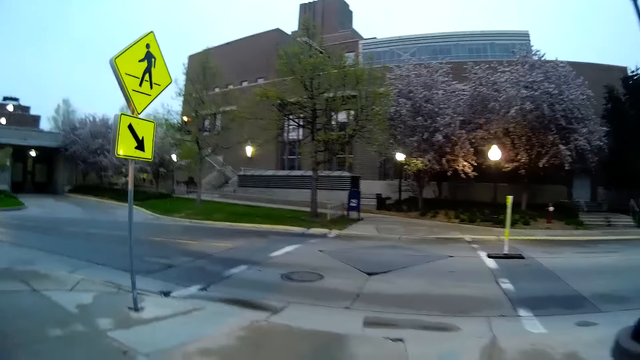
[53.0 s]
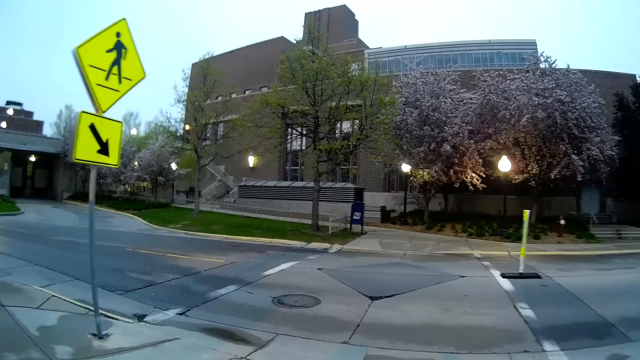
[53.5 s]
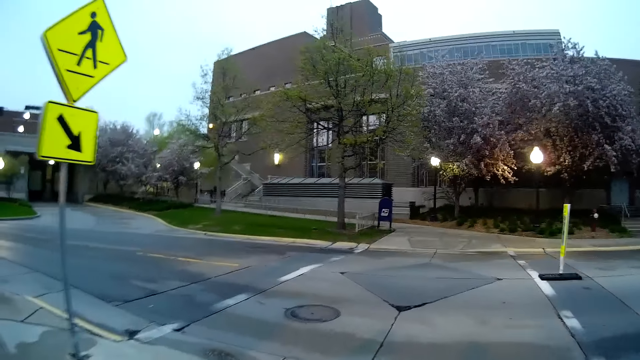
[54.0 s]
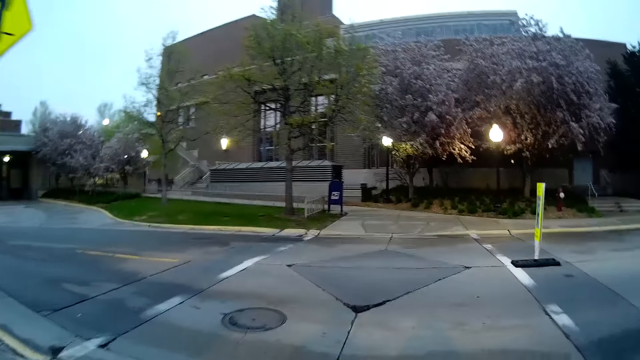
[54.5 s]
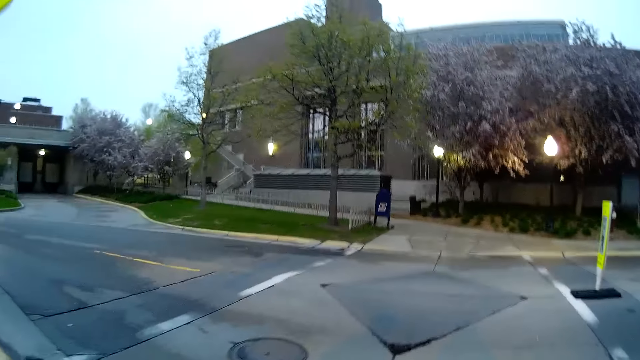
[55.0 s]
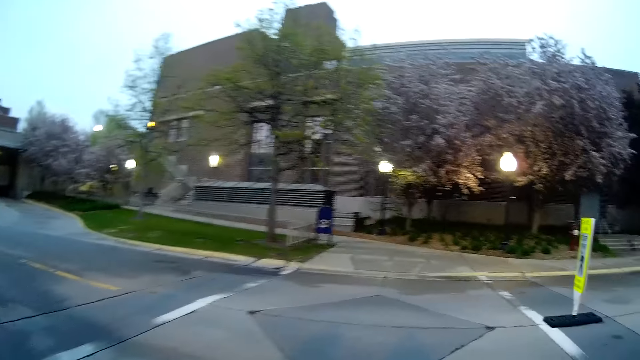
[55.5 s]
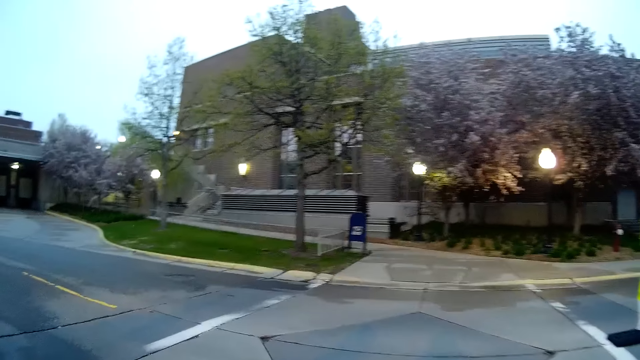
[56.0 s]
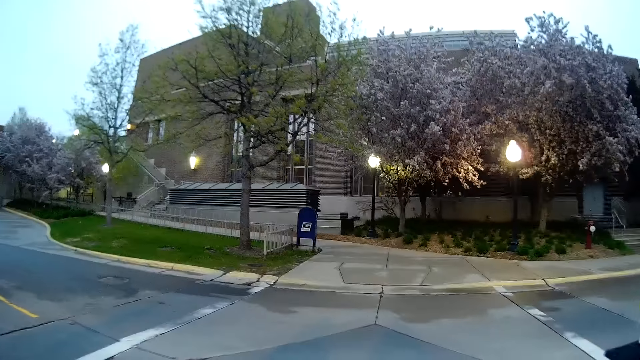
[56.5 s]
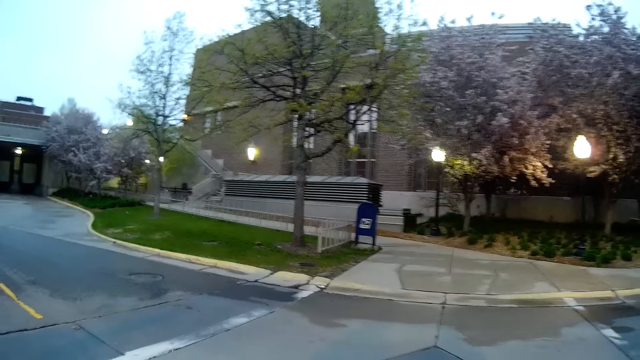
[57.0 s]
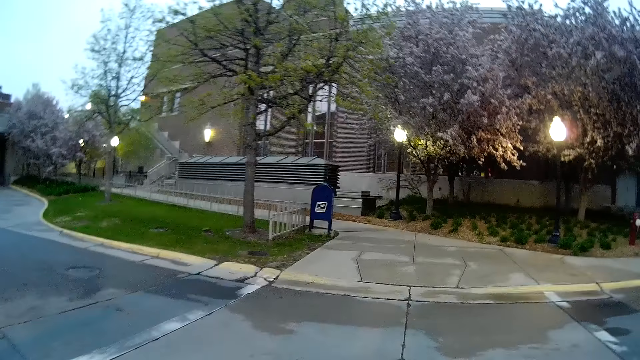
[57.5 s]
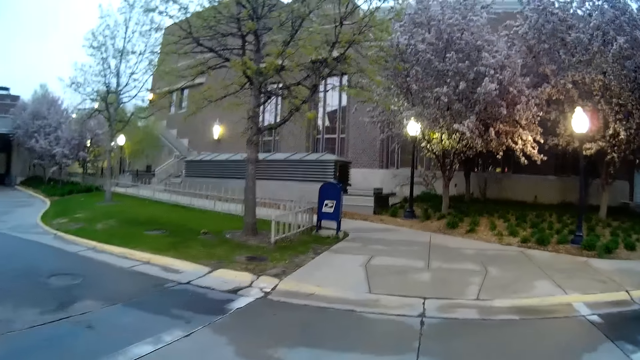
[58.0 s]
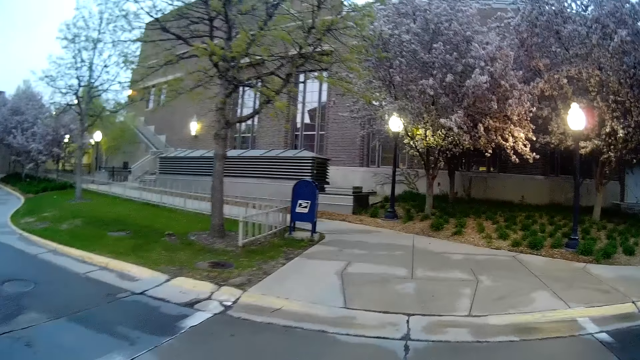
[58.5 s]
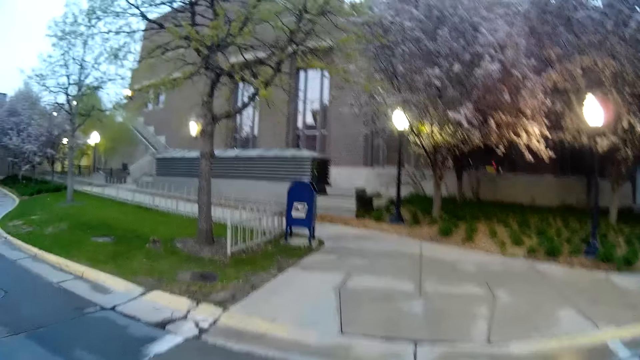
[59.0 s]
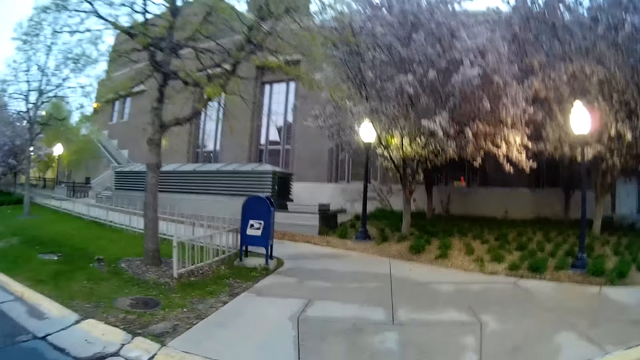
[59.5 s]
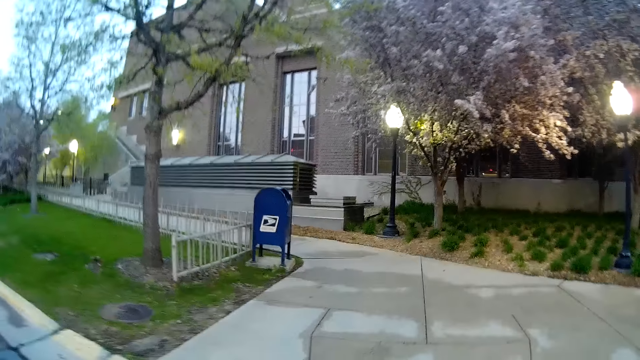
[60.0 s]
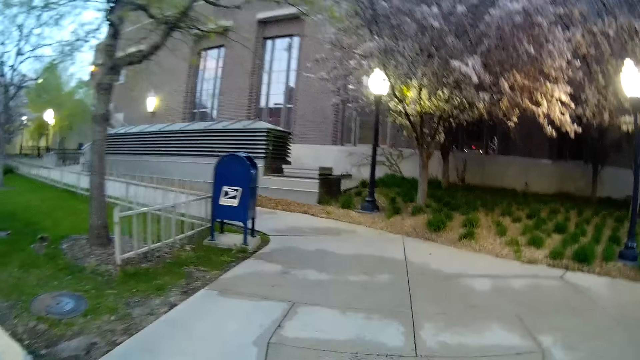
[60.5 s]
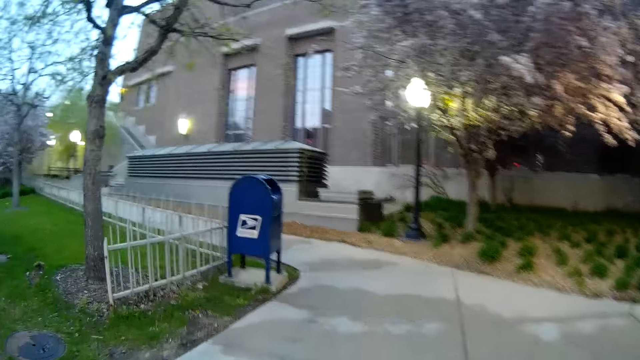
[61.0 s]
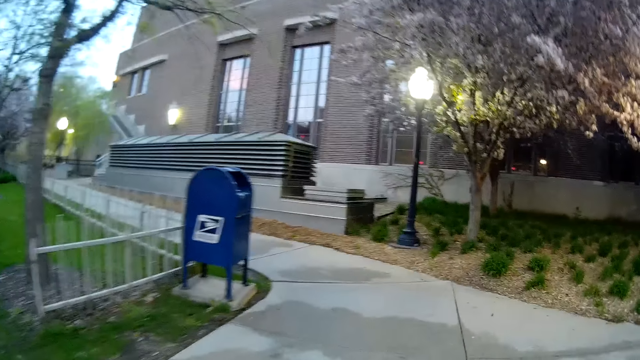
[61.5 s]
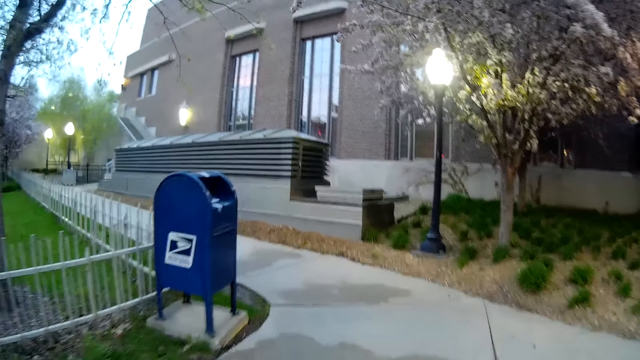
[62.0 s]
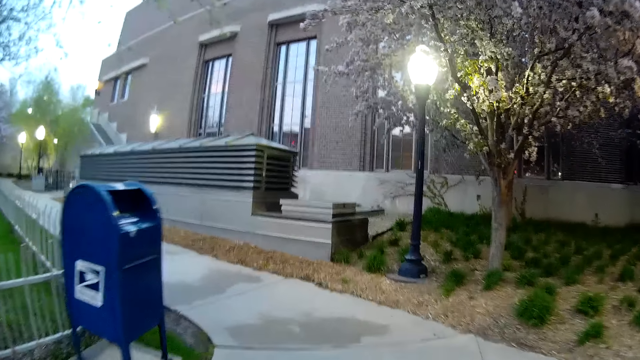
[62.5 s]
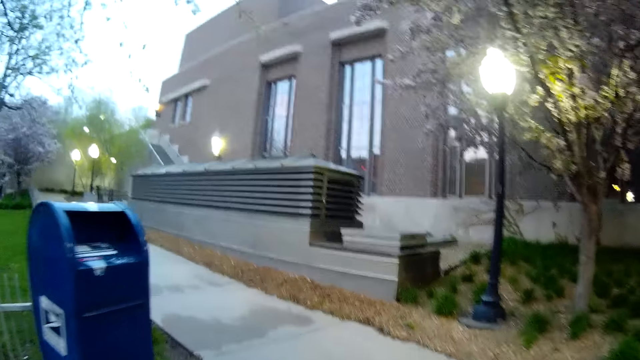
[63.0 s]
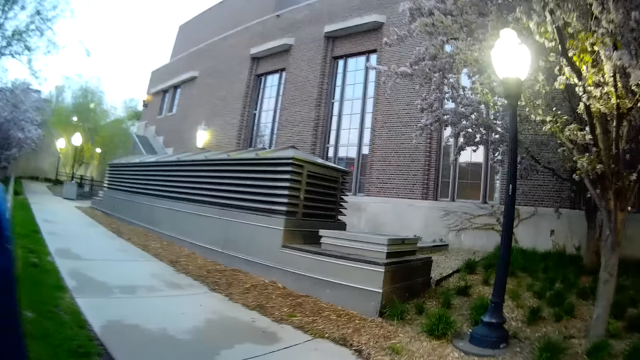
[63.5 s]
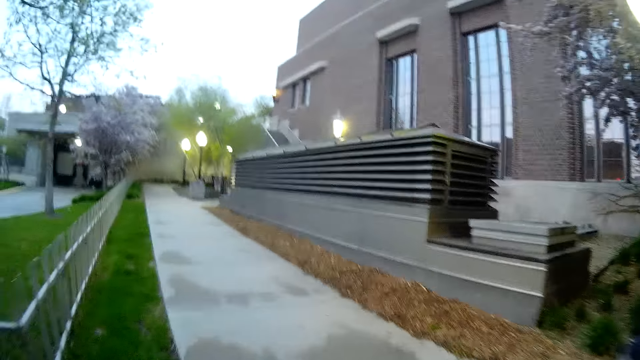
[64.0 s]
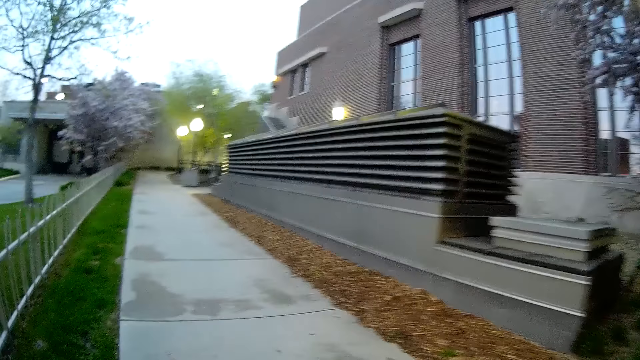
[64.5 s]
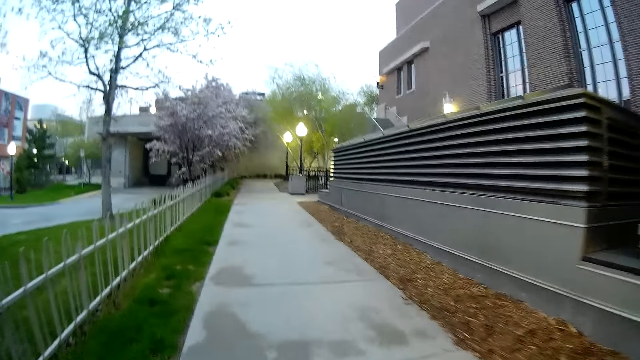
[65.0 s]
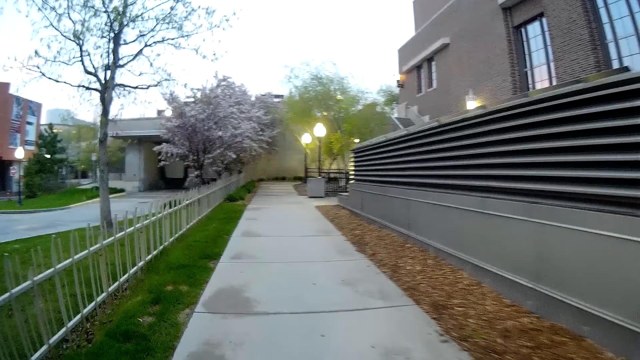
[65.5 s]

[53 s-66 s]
The camera wearer crosses a road with the woman. They walk on a pathway with the woman.

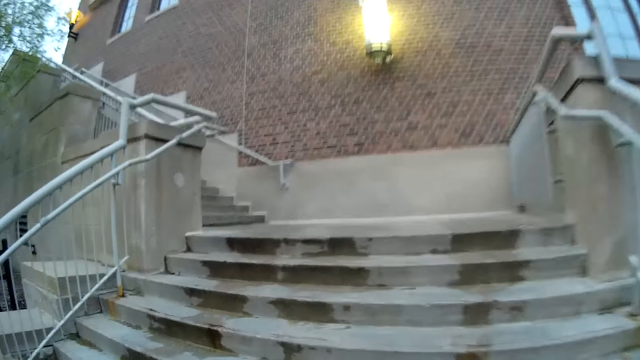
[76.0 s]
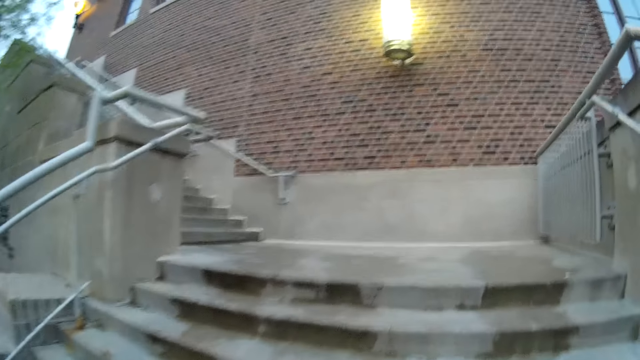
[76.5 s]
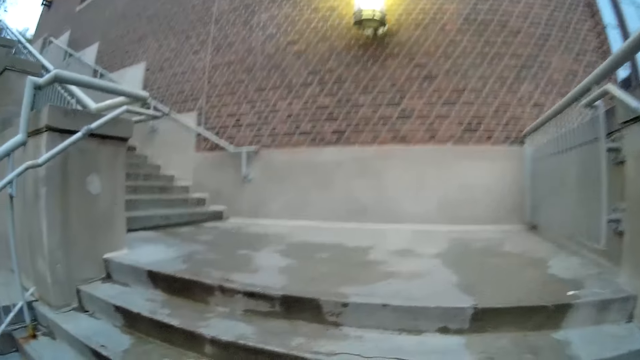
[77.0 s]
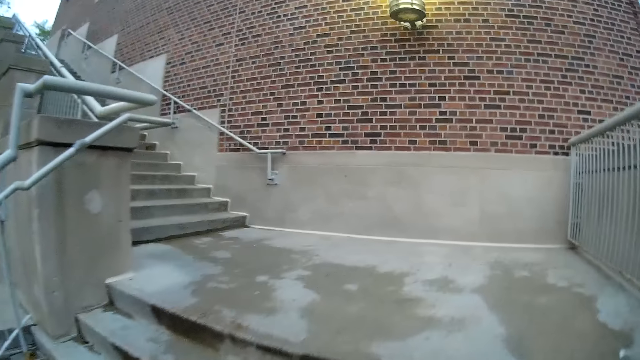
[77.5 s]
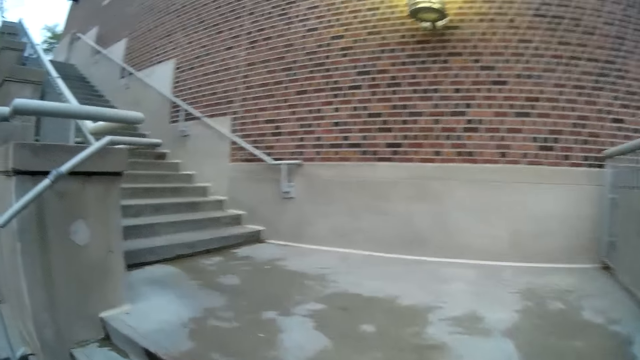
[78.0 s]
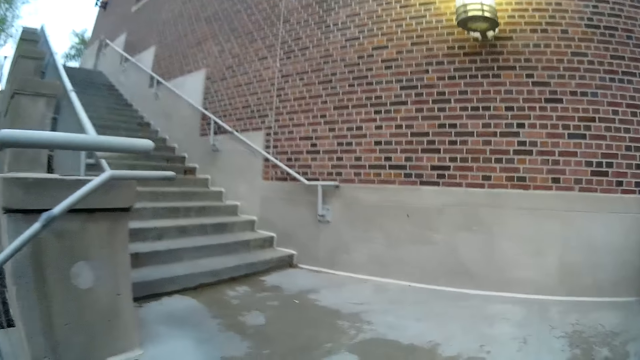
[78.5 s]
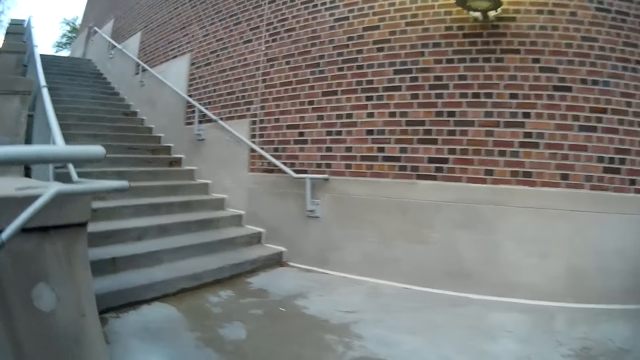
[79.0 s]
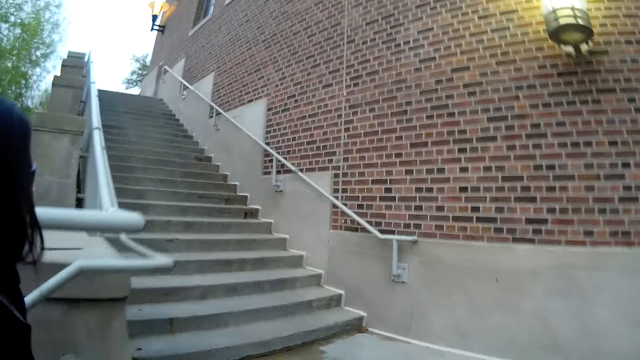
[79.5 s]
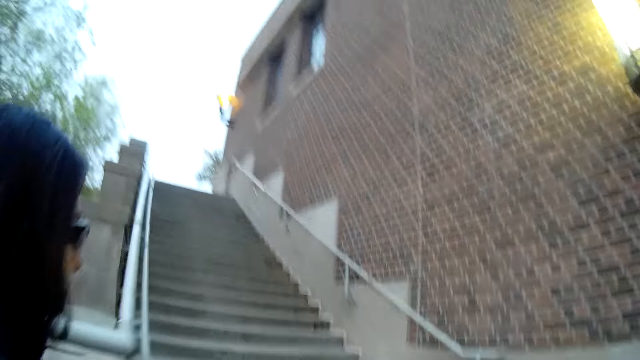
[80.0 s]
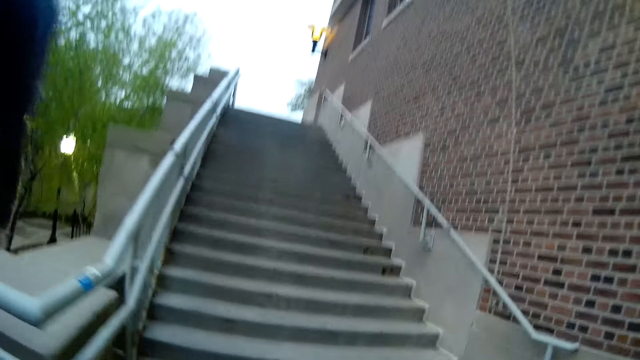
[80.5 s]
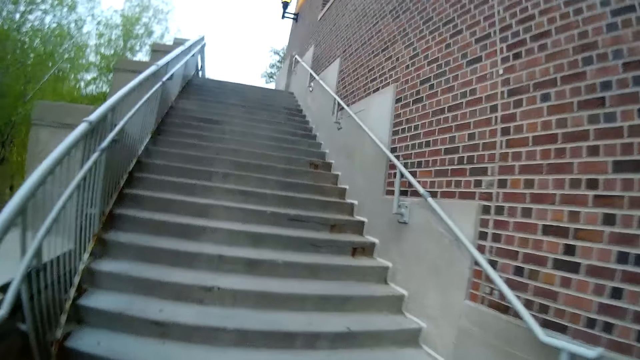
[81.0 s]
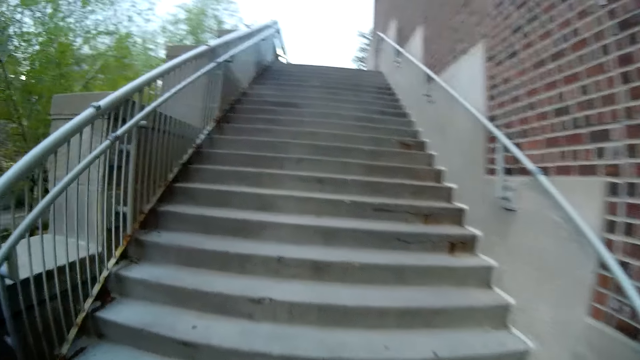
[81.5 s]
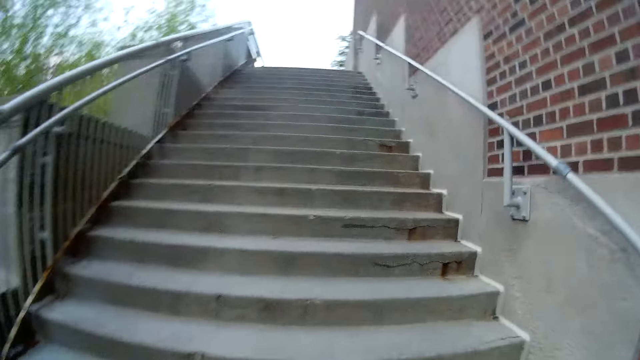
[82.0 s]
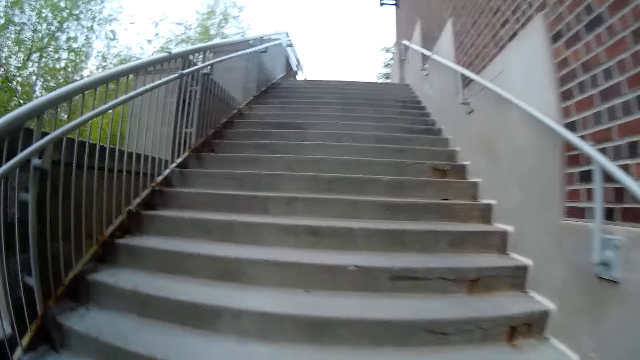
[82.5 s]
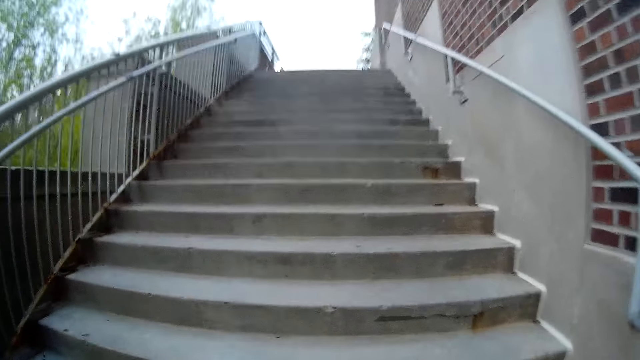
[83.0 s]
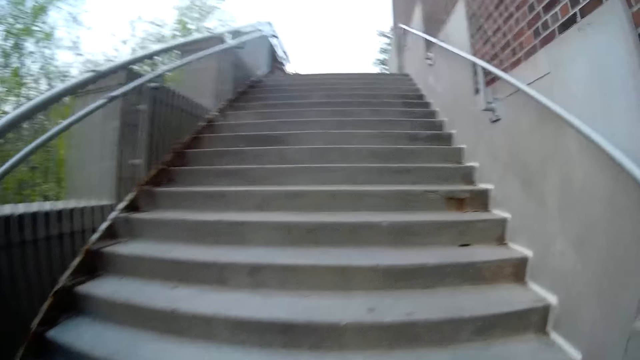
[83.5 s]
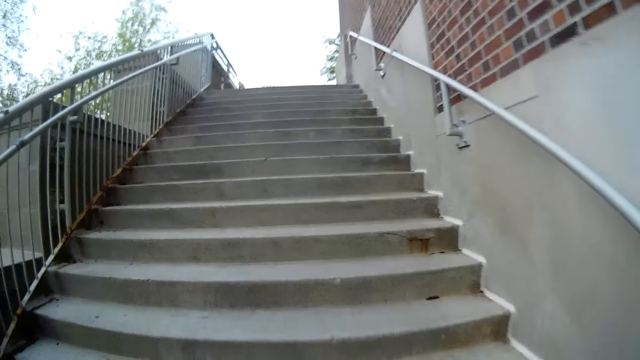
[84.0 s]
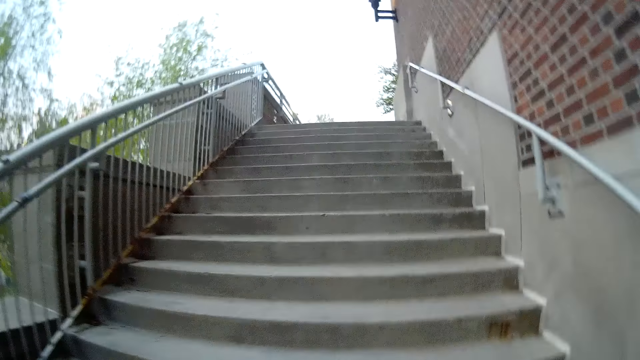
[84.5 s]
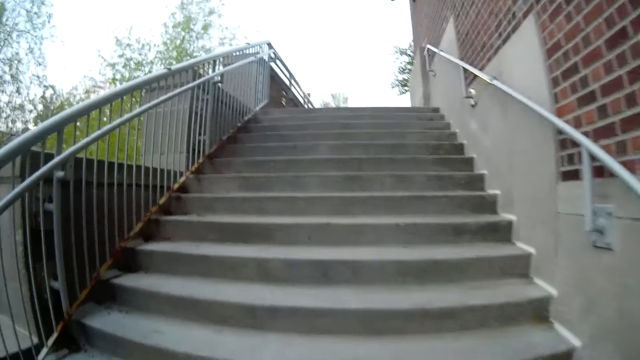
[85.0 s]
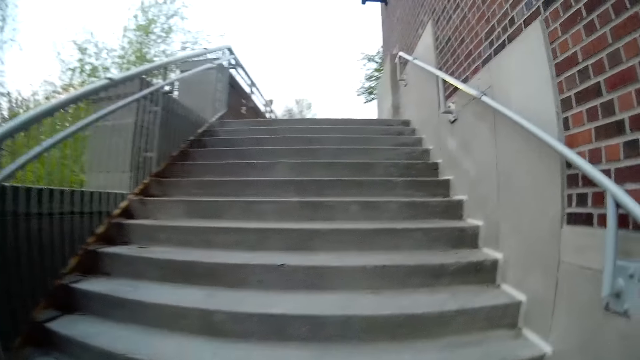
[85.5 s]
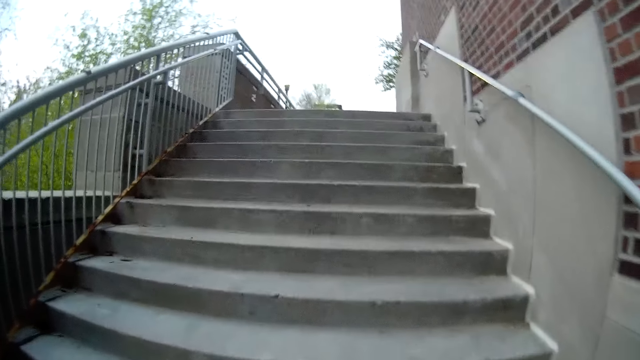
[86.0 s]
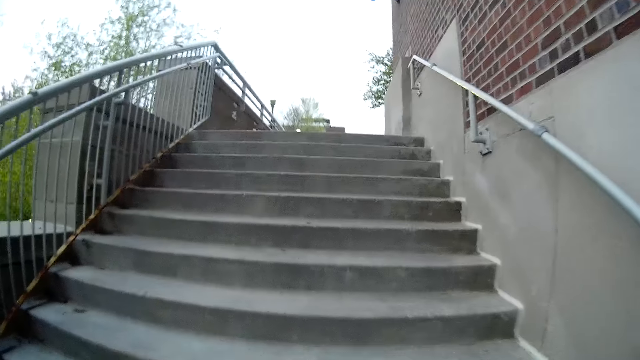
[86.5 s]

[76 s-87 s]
The camera wearer climbs up a staircase with the woman.
